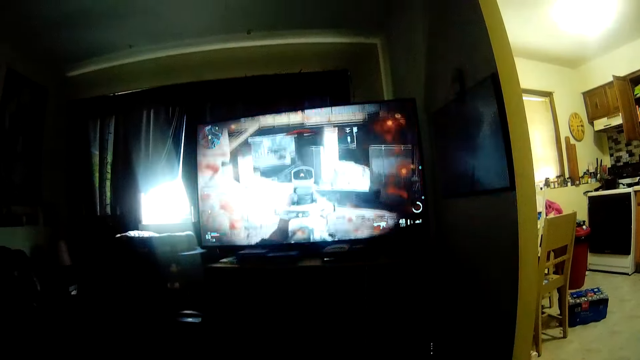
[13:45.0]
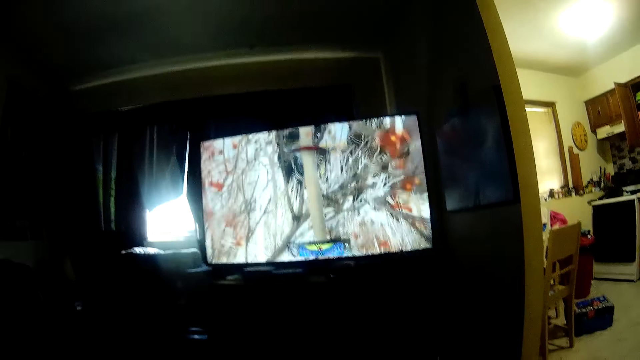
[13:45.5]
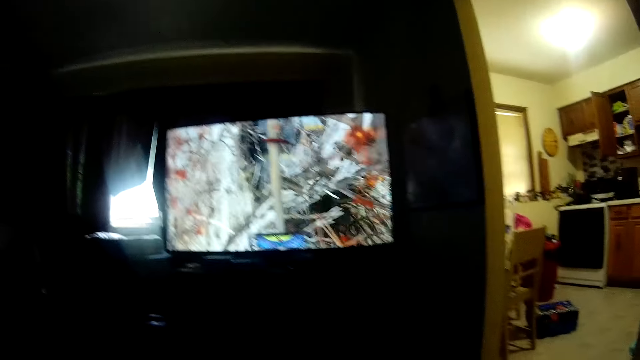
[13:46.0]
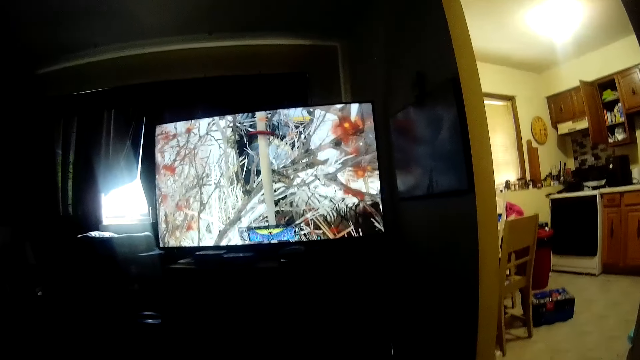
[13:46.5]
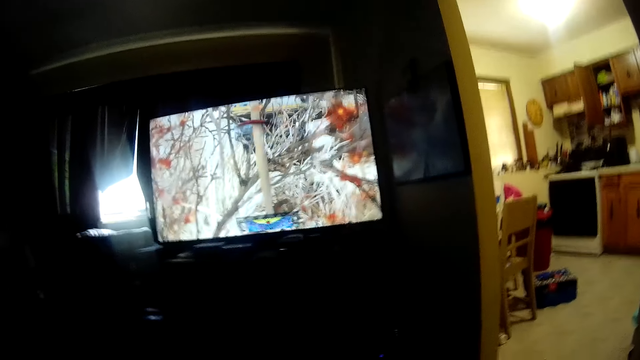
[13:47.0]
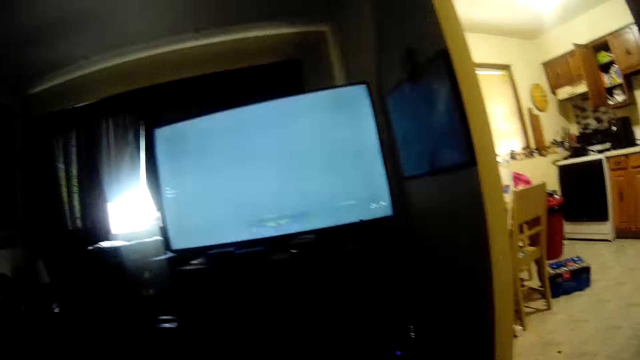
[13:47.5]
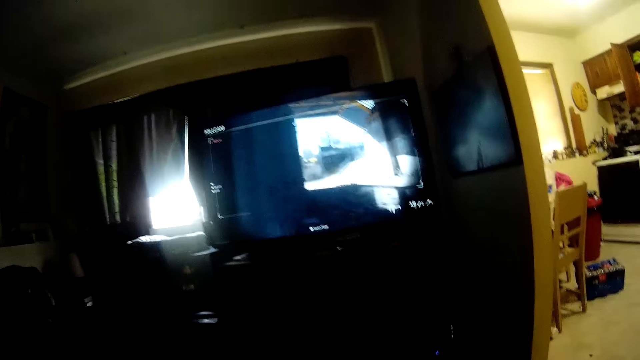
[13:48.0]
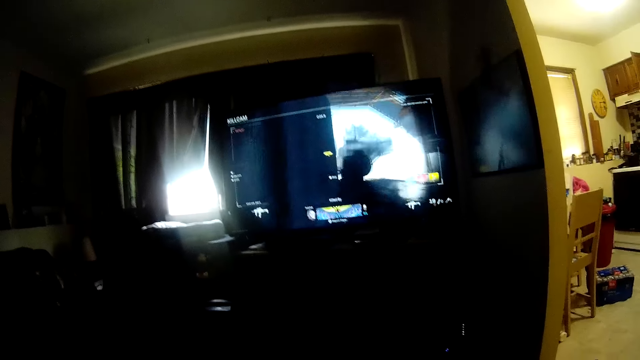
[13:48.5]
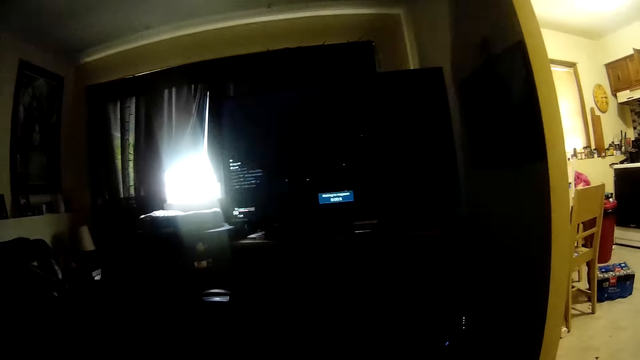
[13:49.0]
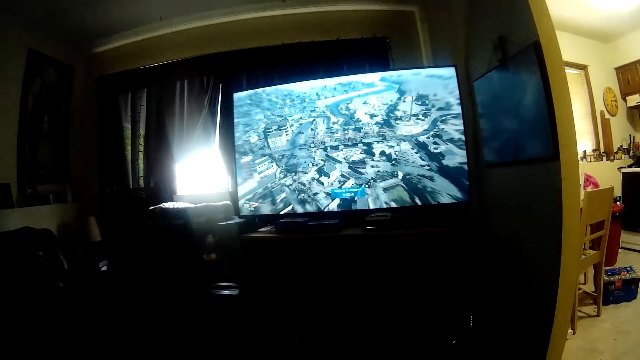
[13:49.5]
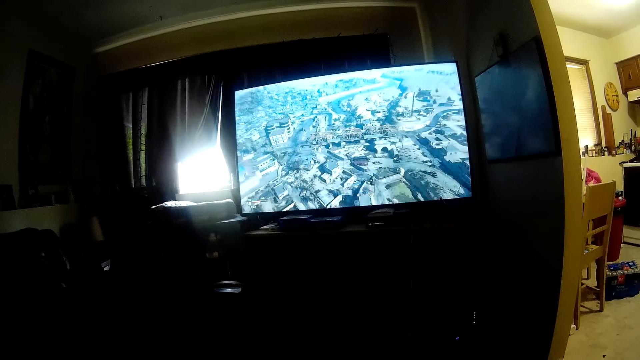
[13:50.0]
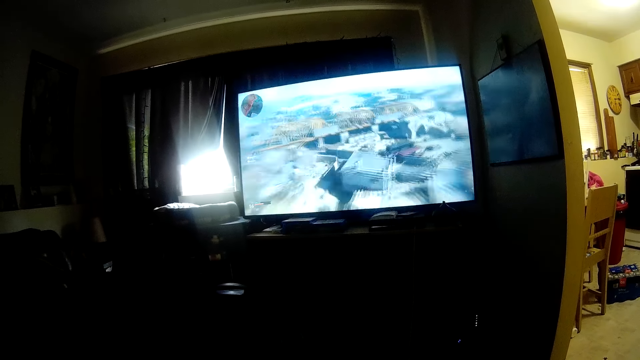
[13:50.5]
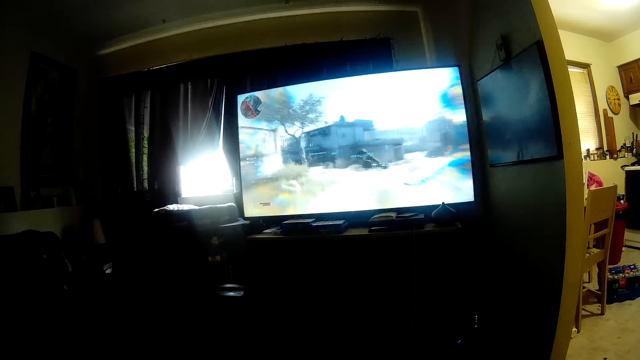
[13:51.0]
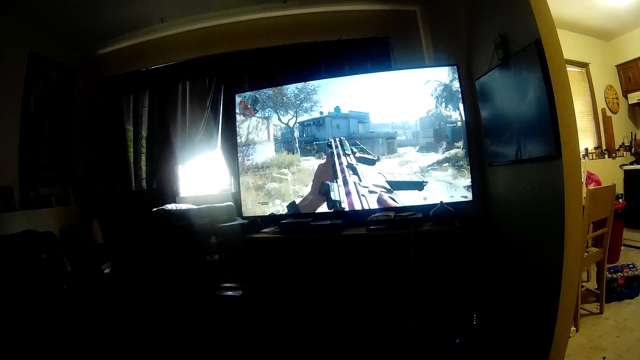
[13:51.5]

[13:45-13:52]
The camera wearer puts a hand down and watches the video game.

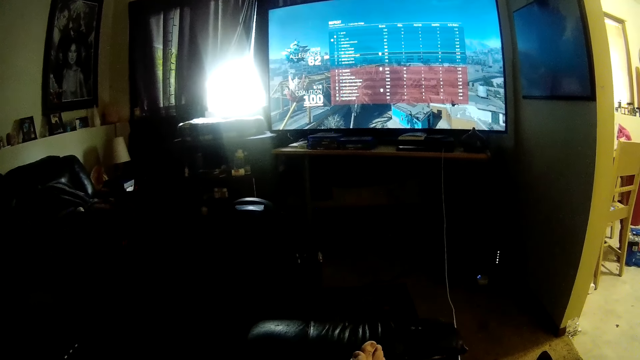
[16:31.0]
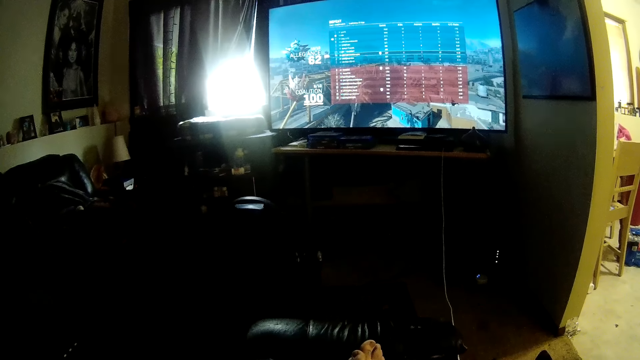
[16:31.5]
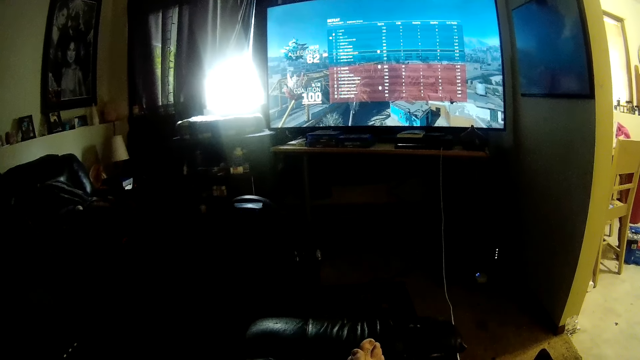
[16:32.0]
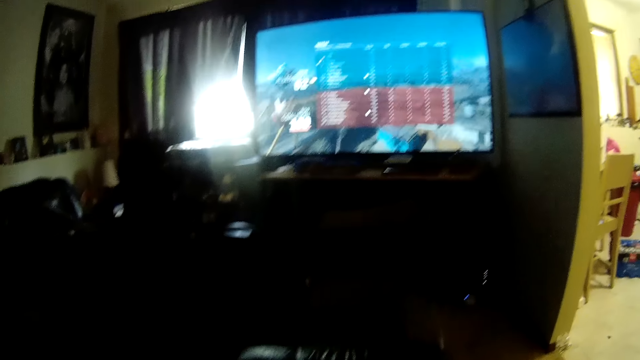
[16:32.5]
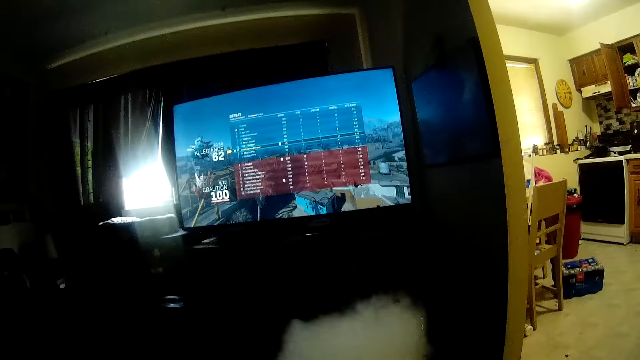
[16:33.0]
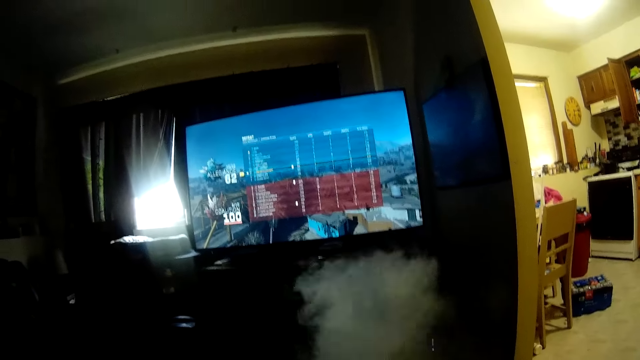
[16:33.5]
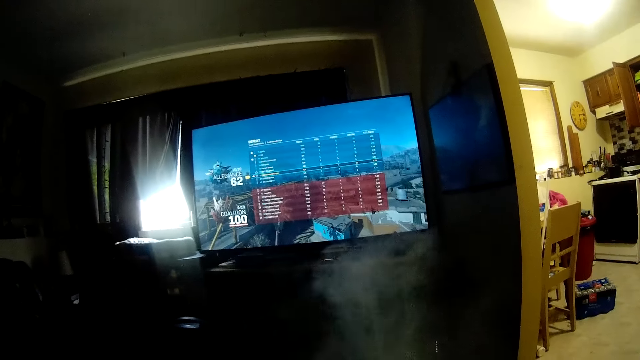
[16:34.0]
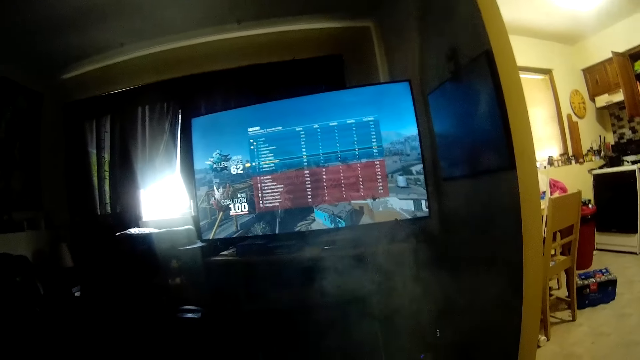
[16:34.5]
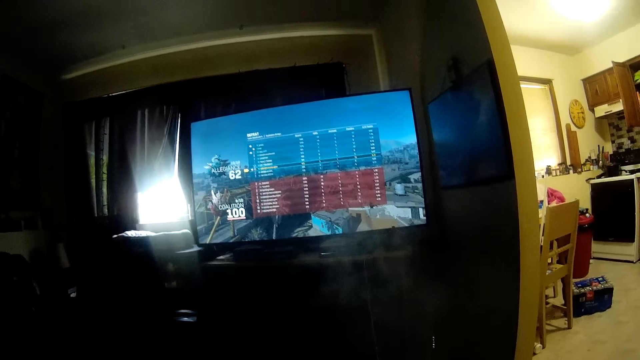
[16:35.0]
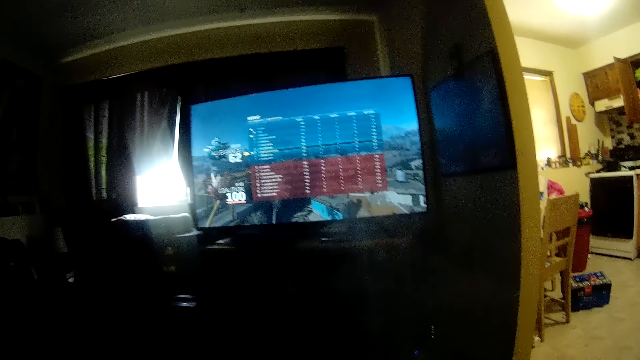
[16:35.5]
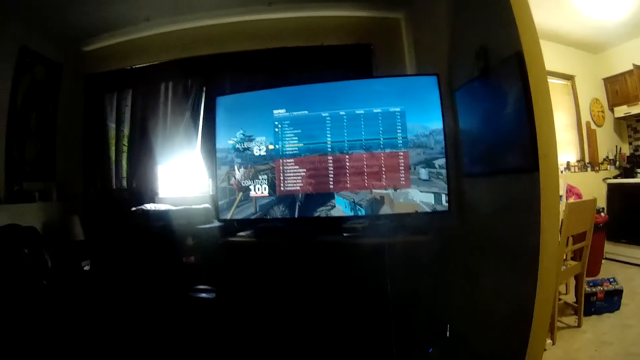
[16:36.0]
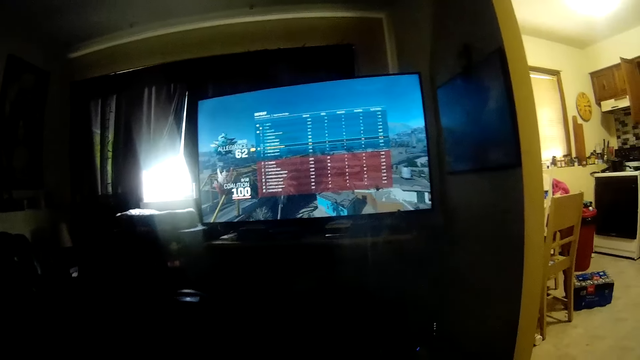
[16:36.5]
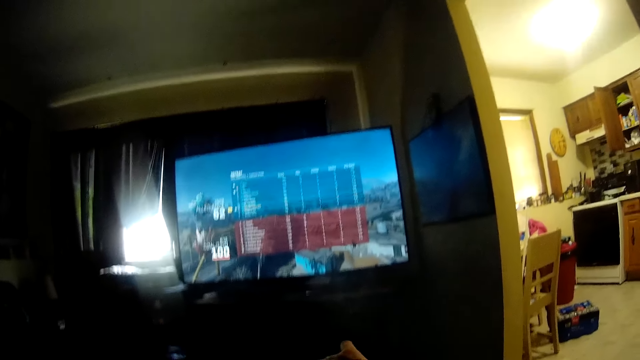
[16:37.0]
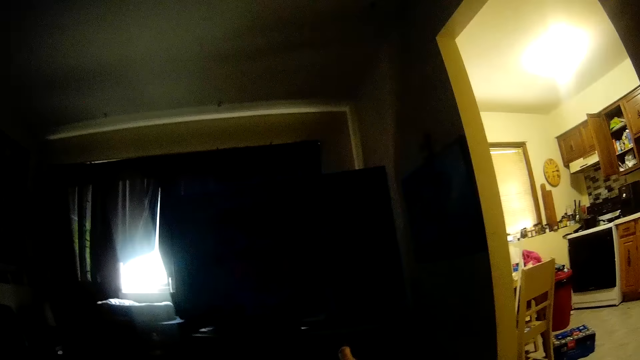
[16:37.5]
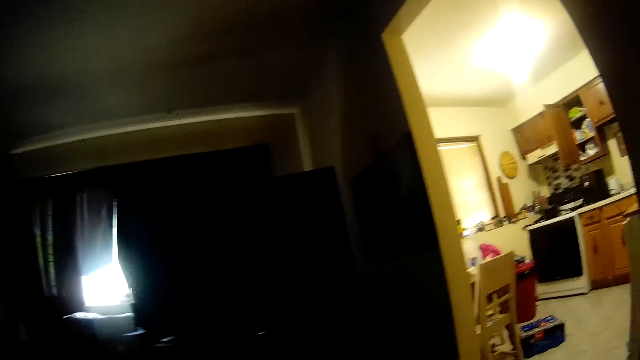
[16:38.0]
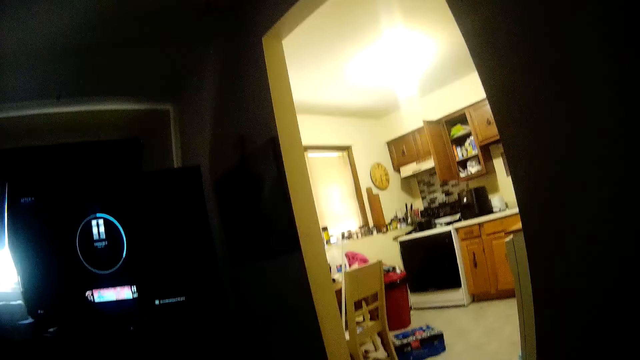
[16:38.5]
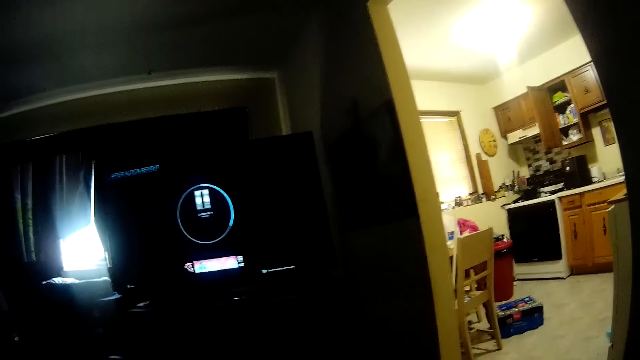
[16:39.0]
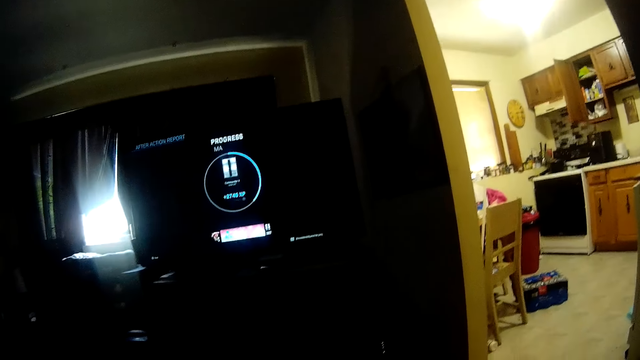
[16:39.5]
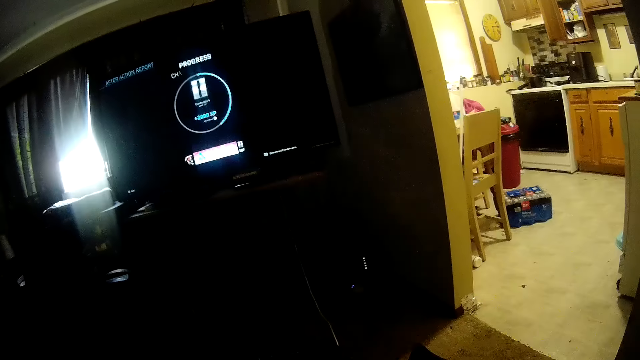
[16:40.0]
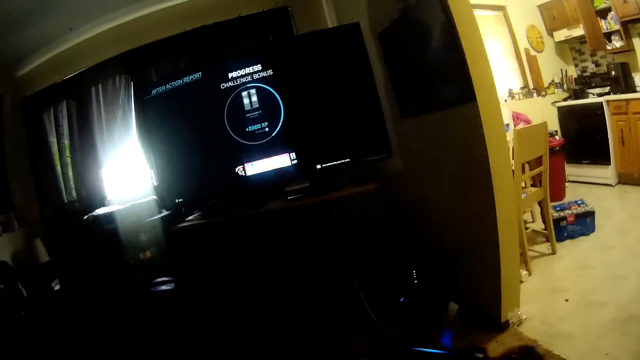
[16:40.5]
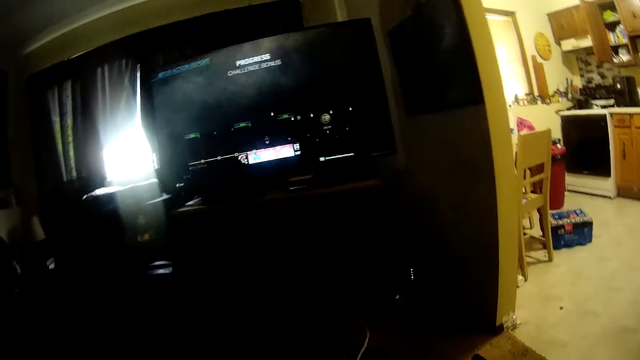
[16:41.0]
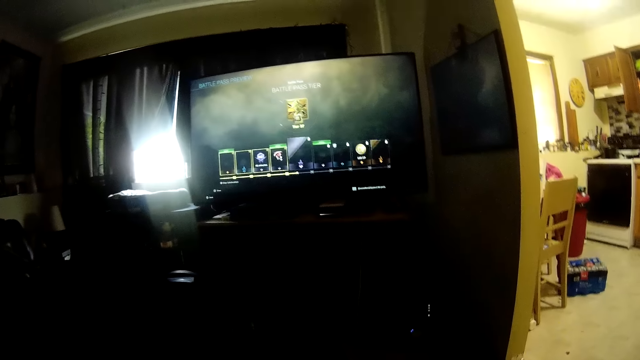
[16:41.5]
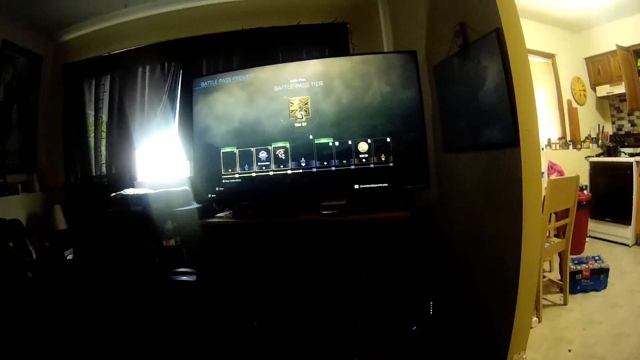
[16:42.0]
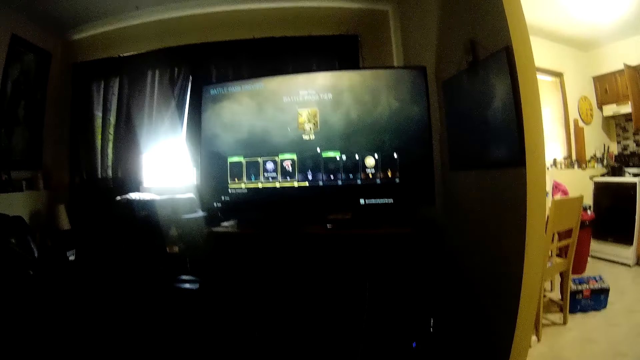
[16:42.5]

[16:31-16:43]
The camera wearer smokes a cigarette. They do something. They watch the video game.
